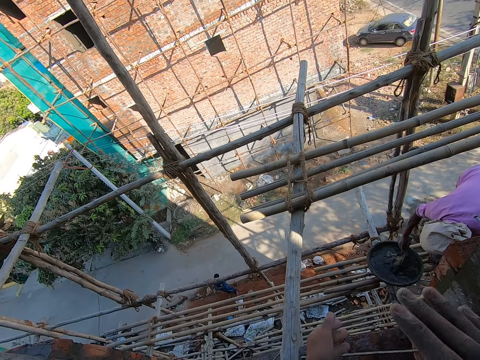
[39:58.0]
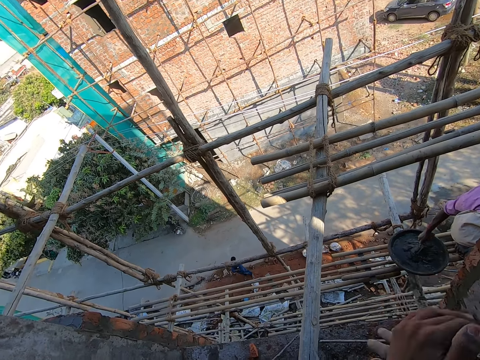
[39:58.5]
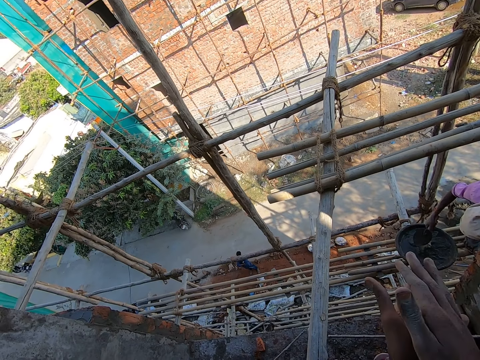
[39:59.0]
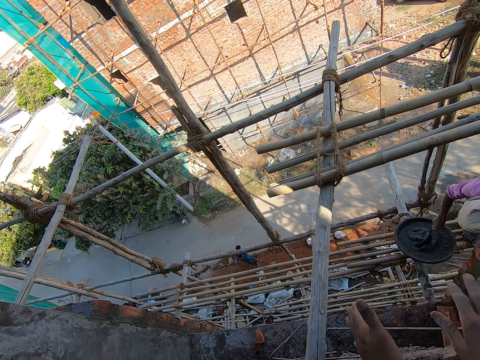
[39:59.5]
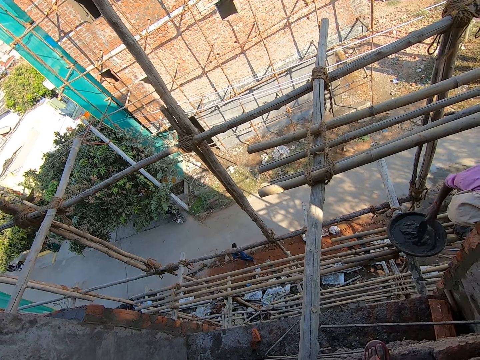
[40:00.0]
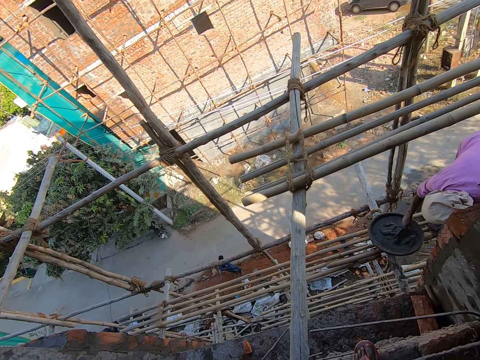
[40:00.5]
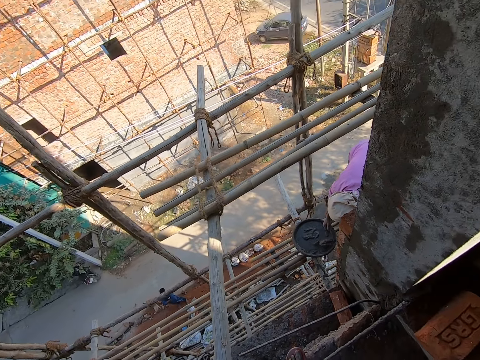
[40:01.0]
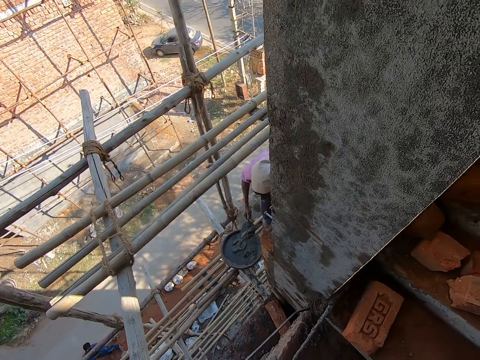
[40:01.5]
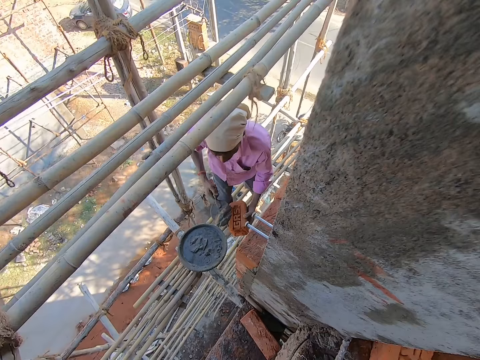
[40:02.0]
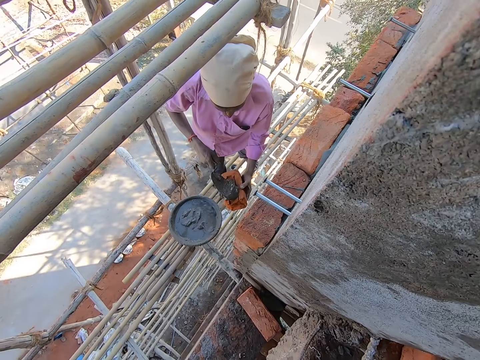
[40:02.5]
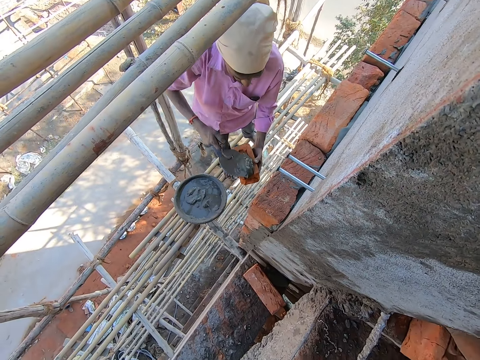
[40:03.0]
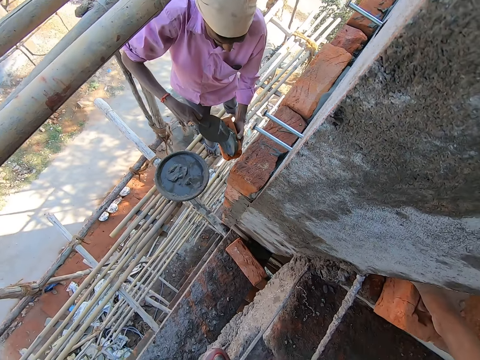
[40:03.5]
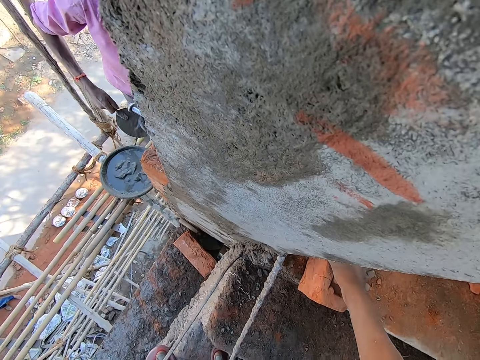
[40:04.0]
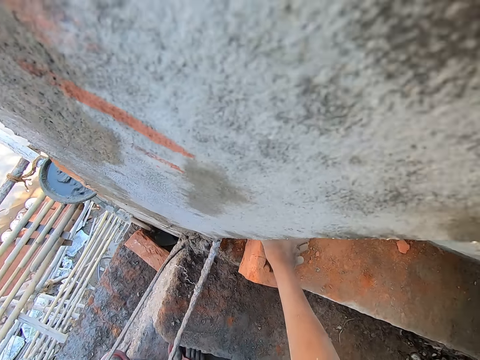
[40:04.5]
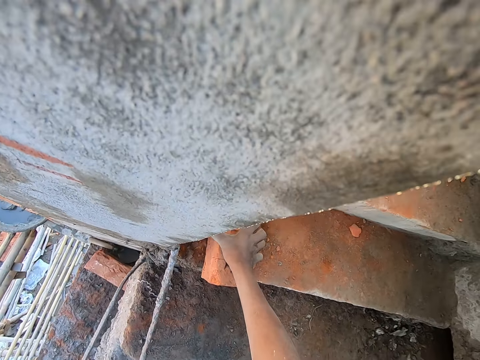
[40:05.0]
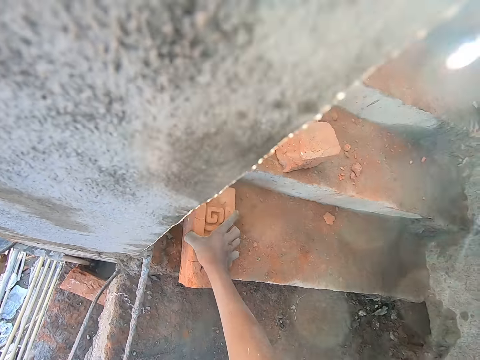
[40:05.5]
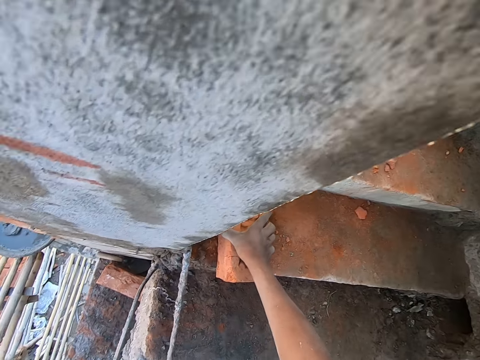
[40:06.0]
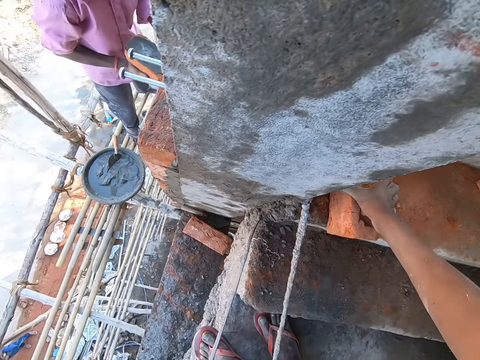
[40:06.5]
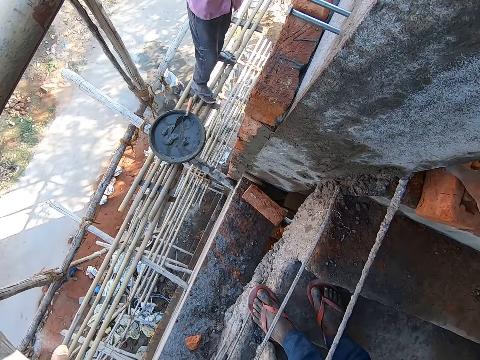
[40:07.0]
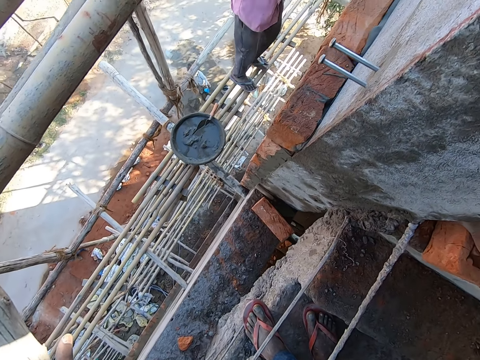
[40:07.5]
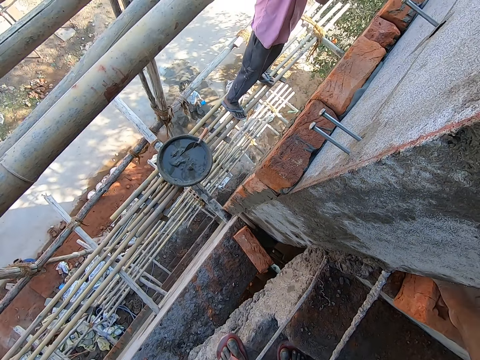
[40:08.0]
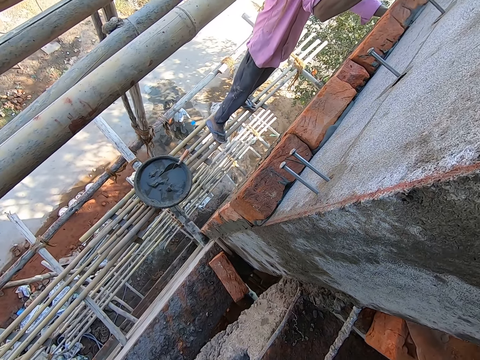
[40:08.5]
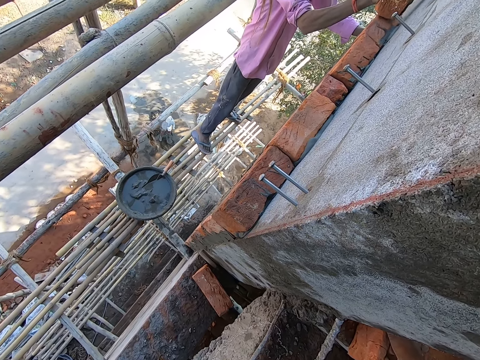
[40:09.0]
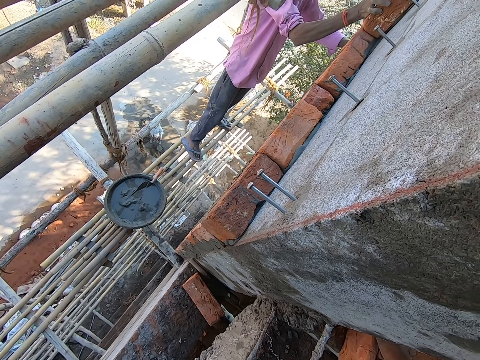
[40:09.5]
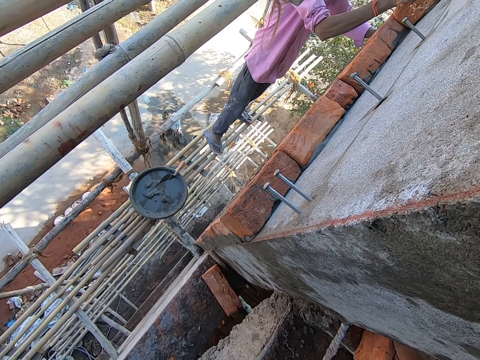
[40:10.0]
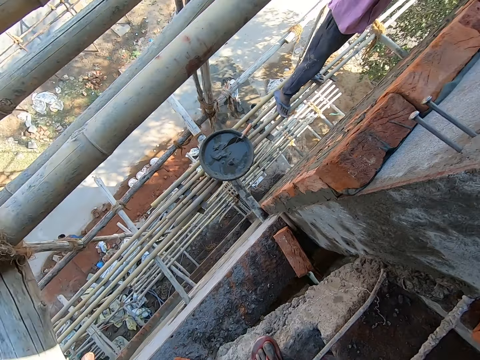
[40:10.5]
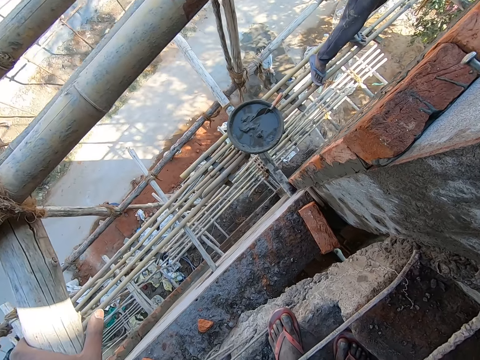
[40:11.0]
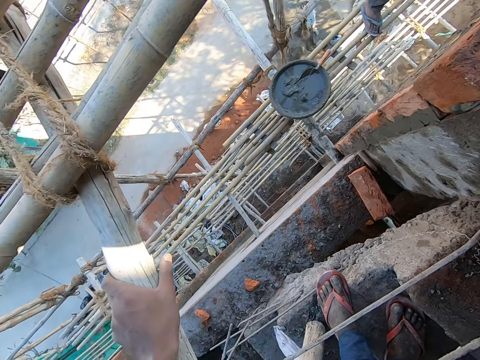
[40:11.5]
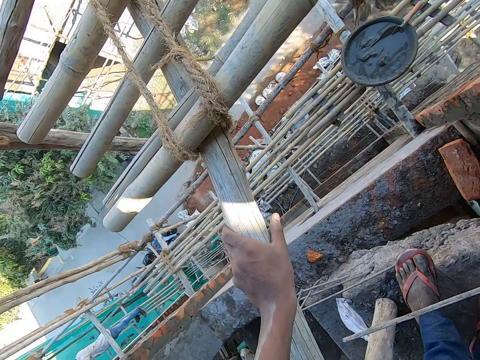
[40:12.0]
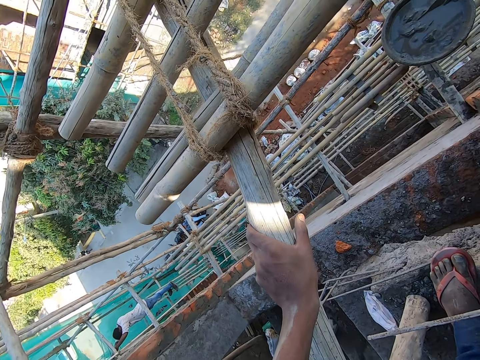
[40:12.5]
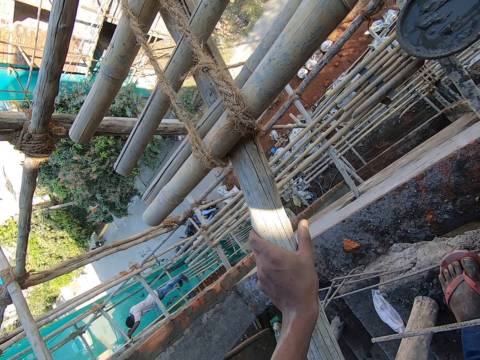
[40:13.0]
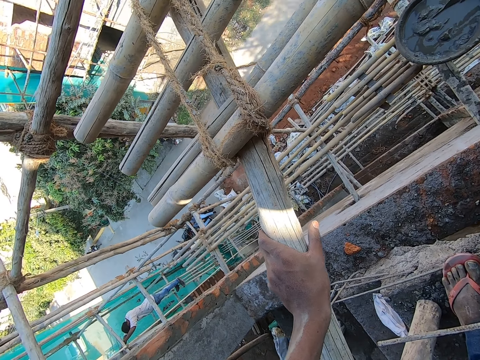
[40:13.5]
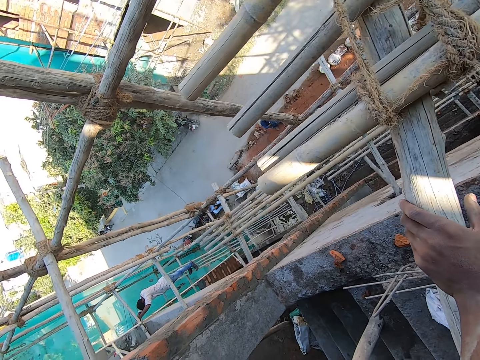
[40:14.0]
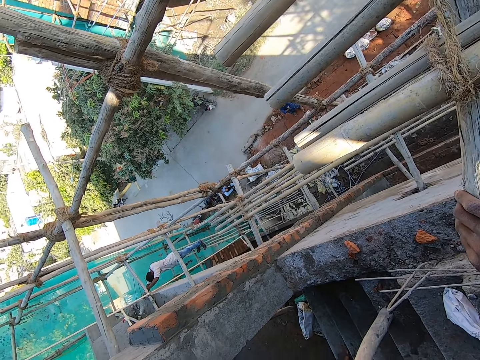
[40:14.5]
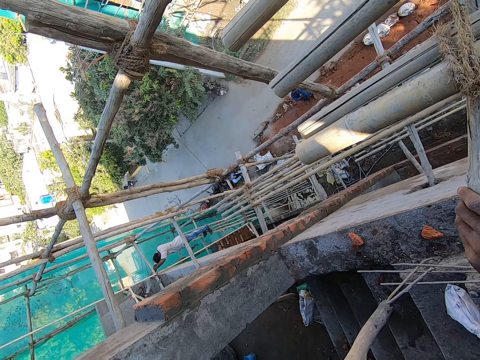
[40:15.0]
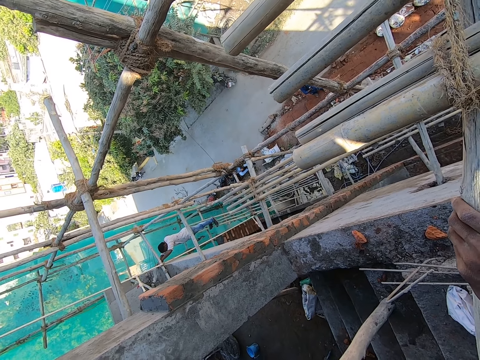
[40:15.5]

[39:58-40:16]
The man converses with the camera wearer. The man scoops cement mortar from the head pan of cement mortar on the scaffold board with the brick trowel in his right hand. The camera wearer looks around the building. The man holds a brick in his left hand. He pours the cement mortar on the brick trowel in his right hand on the brick in his left hand. The camera wearer holds a brick on a tread of the stairway with his right hand. The man holds the brick with both hands. He places his left hand on the wall. He attaches the brick in his right hand to the wall. The camera wearer holds a bamboo with his left hand. Another man stands on the scaffold board.

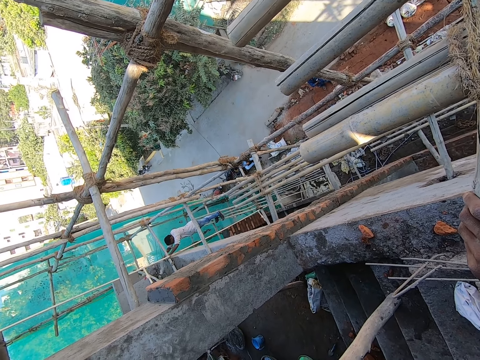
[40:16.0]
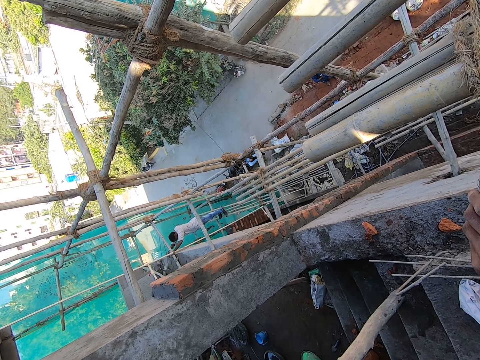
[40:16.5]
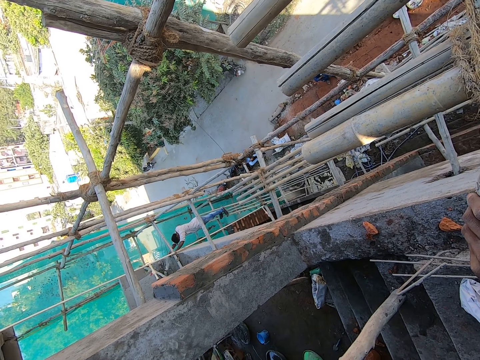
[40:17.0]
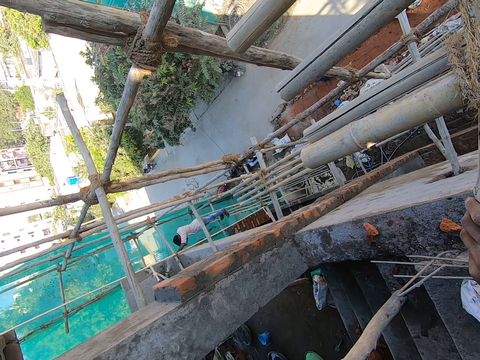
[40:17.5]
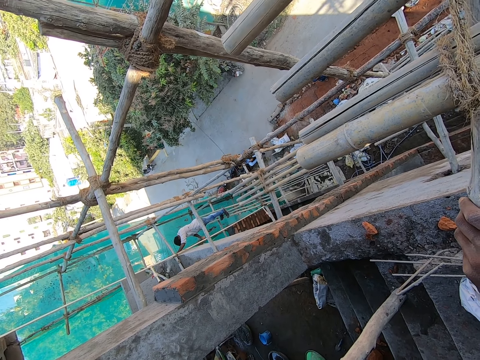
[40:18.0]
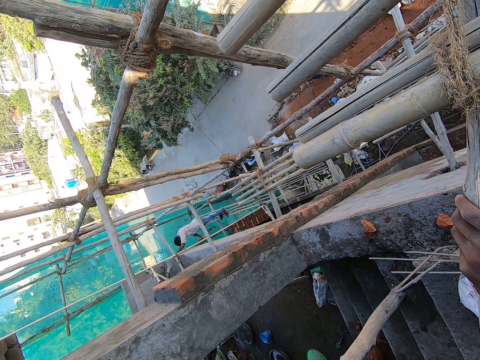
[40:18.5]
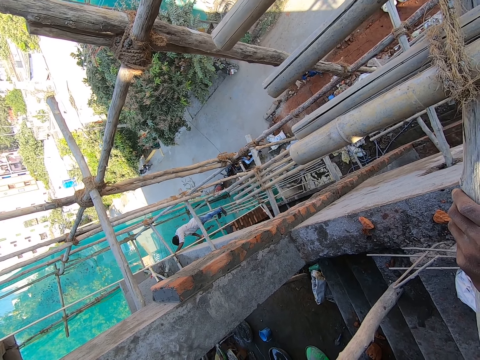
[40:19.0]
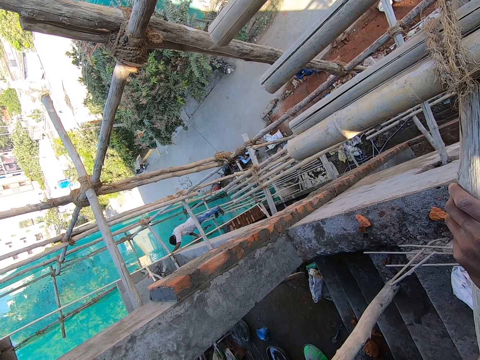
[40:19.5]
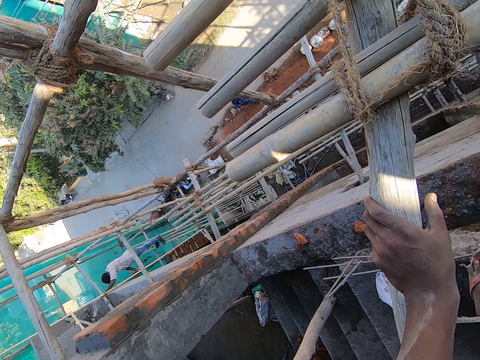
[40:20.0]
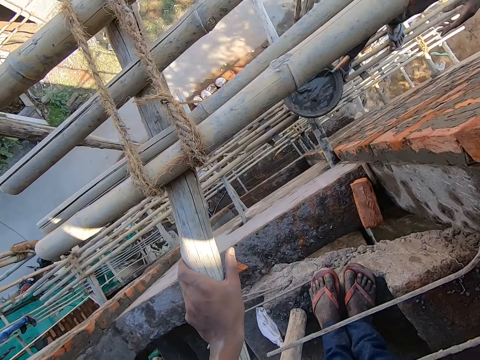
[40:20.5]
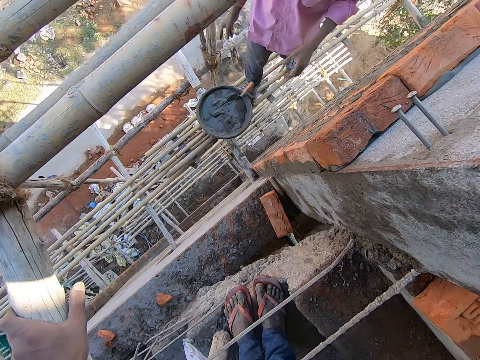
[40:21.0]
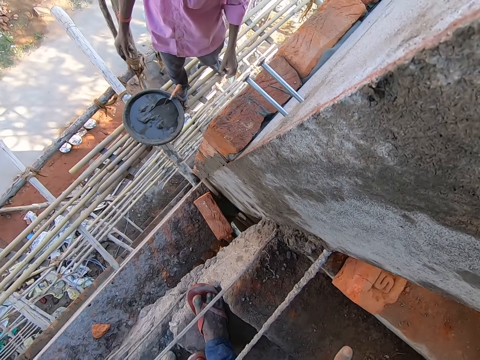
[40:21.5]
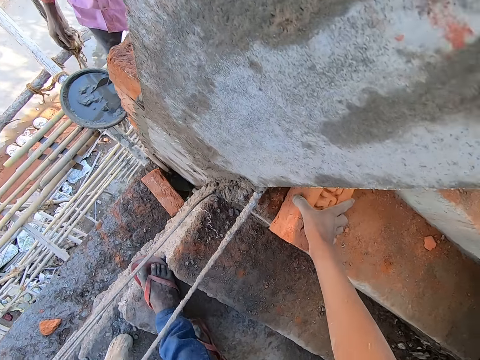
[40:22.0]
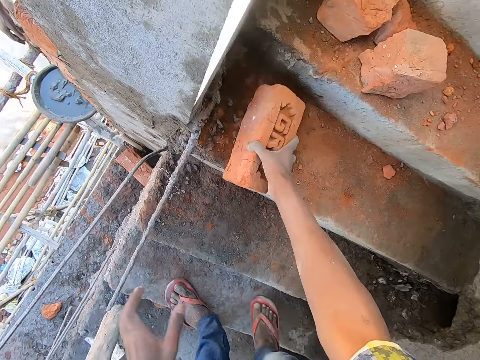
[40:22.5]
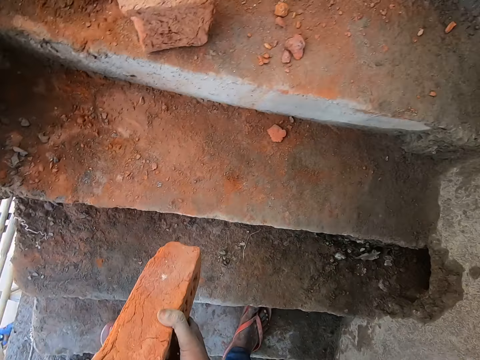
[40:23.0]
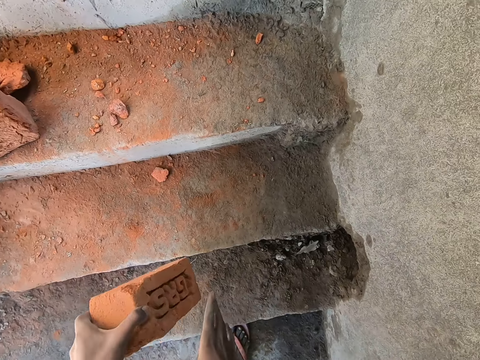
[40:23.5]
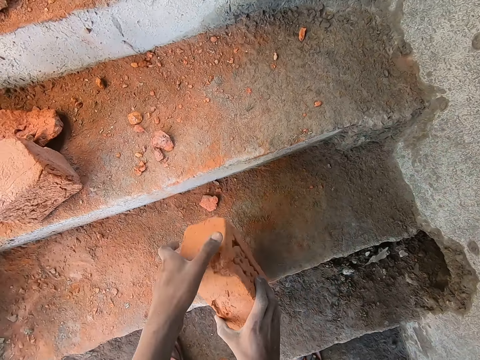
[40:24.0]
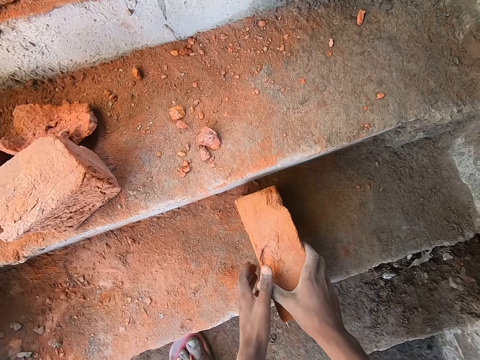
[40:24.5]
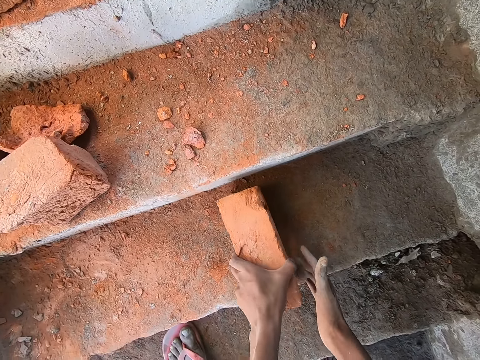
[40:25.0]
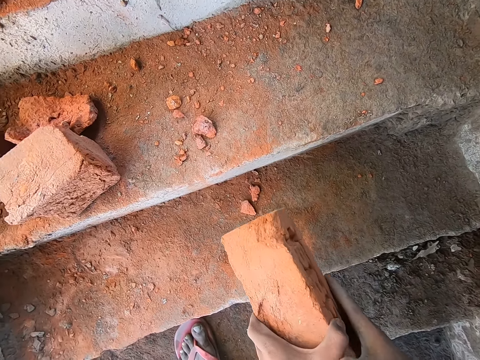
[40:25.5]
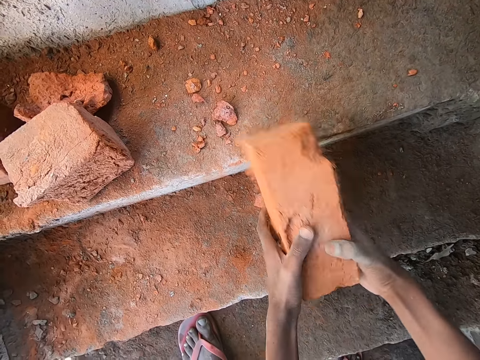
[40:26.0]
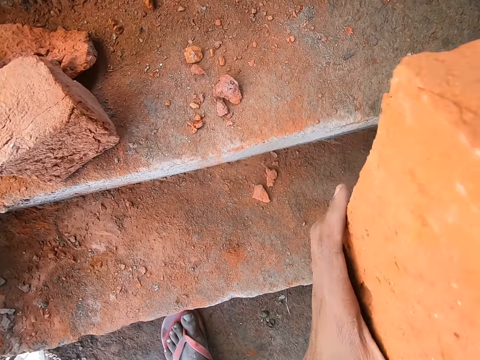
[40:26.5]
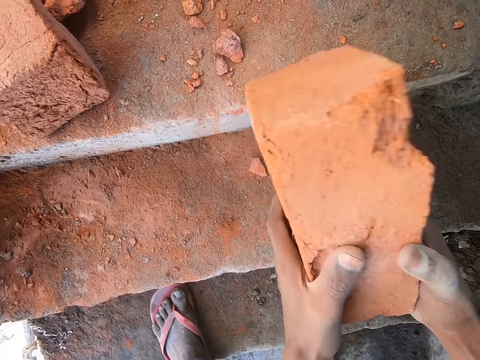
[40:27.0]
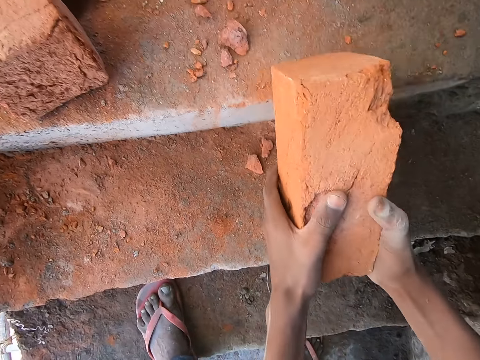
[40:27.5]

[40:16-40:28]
The camera wearer converses with the man. He picks the brick on the tread of the stairway with his right hand. He holds the brick with both hands. He rotates the brick in his hands. He drops the brick in his hands on the tread of the stairway. He picks the brick on the tread of the stairway with his left hand. He holds the brick with both hands. He hits the brick in his hands on a tread of the stairway.
